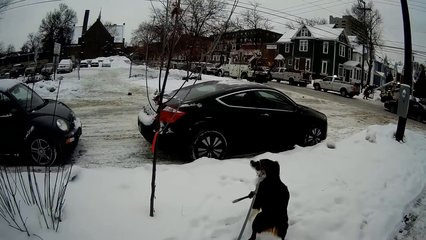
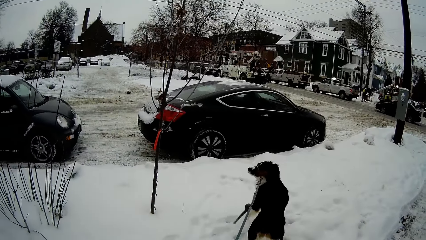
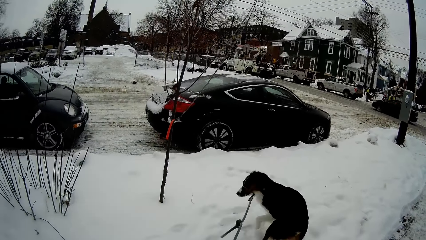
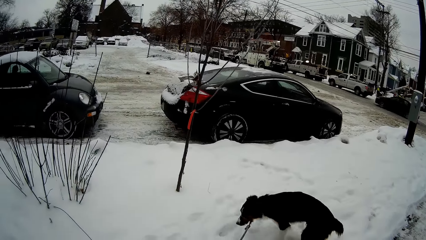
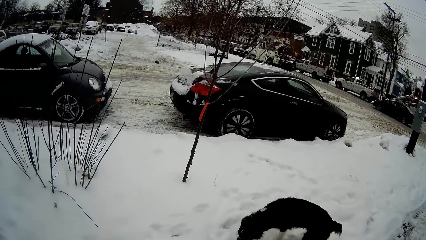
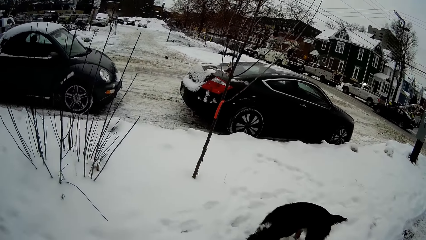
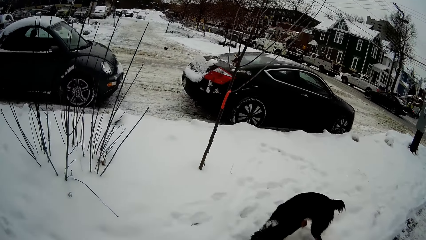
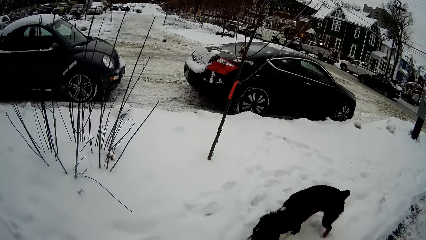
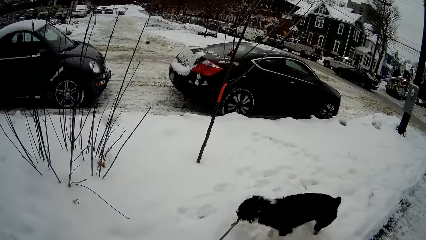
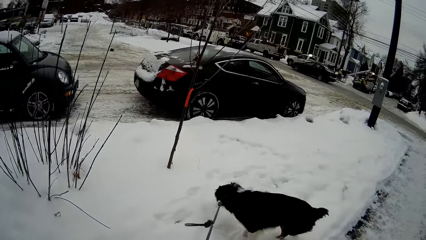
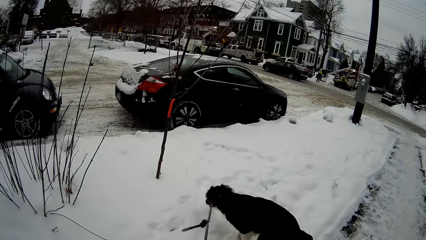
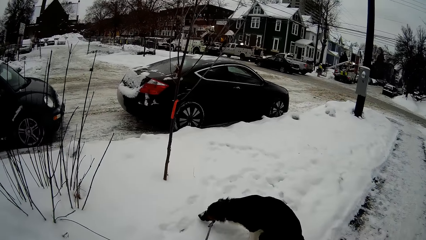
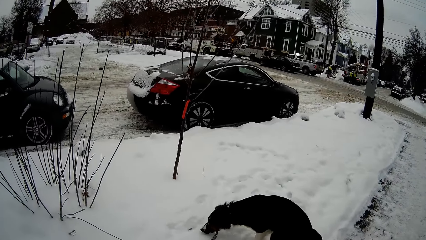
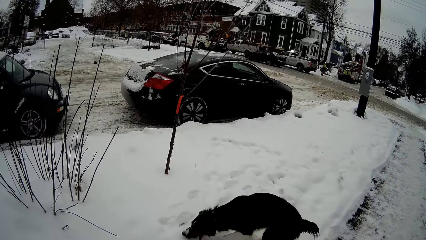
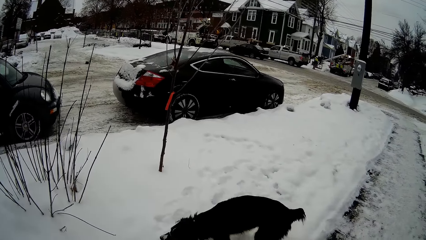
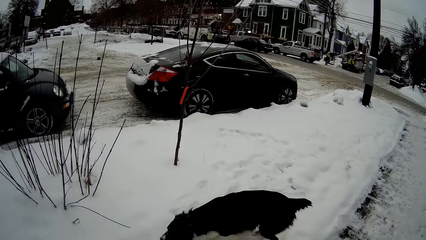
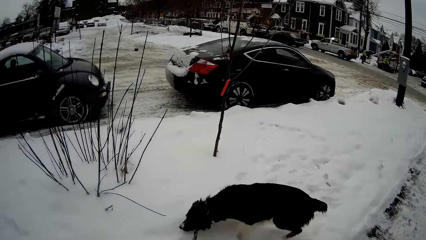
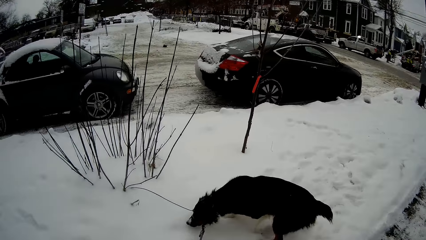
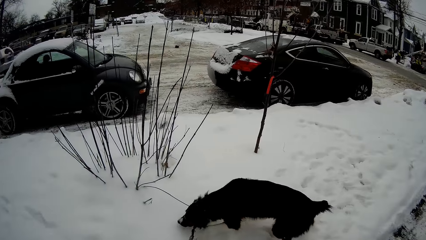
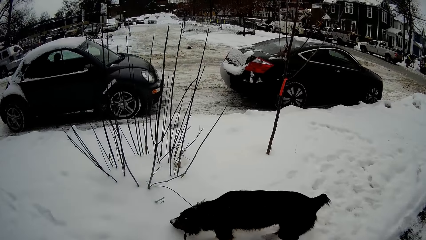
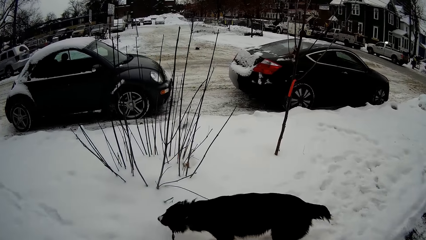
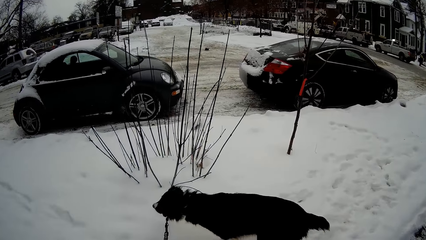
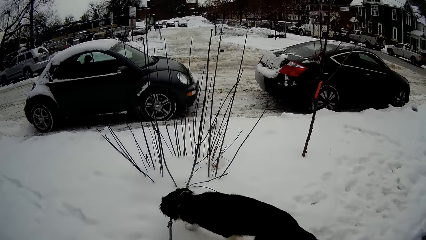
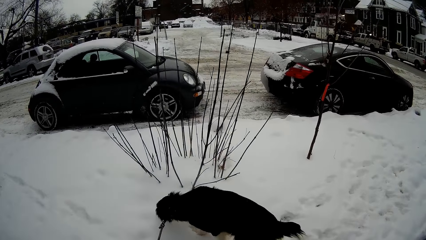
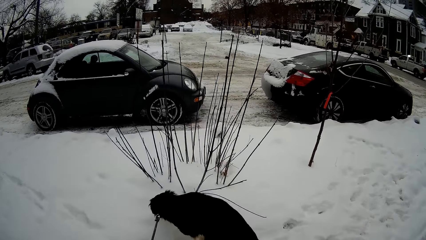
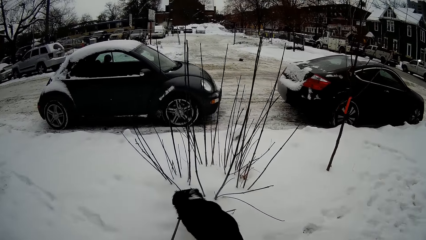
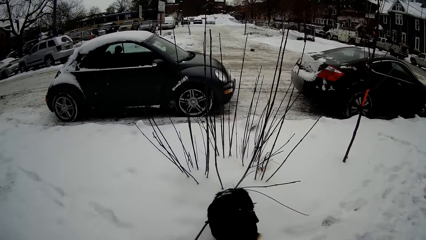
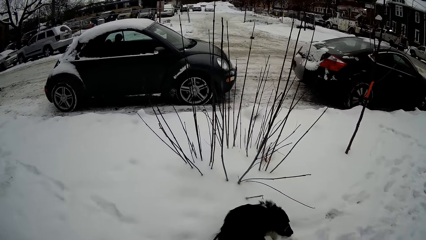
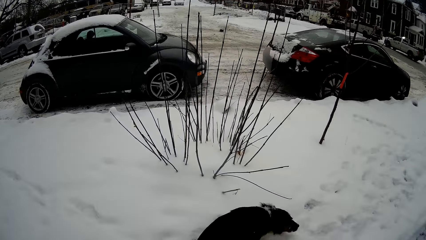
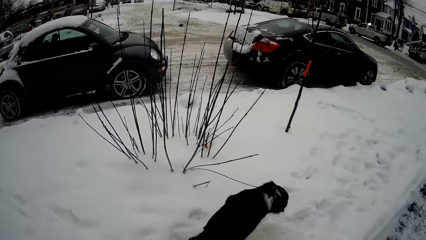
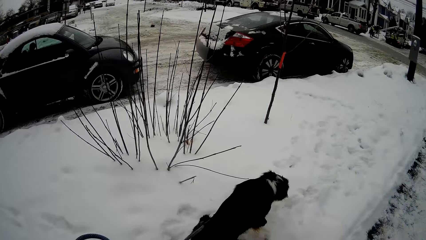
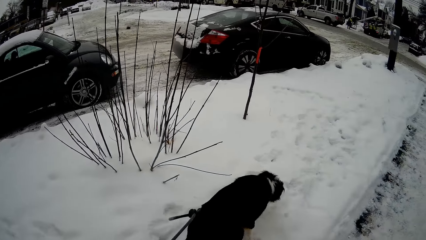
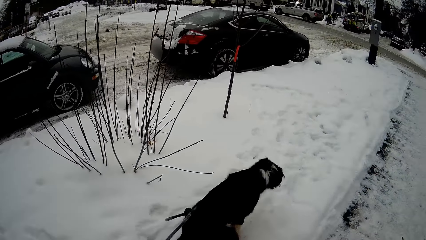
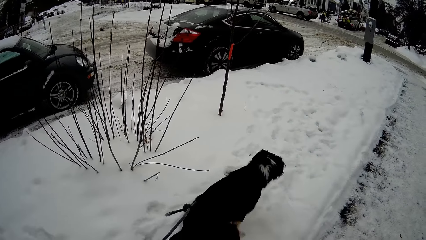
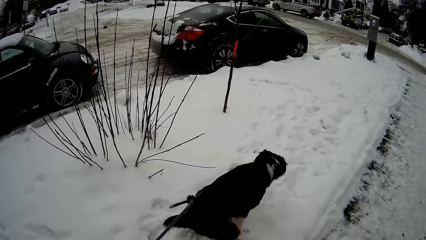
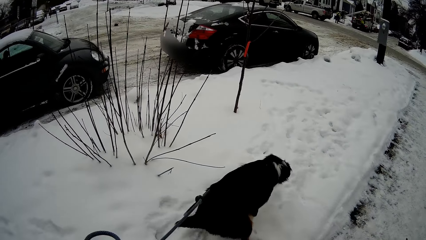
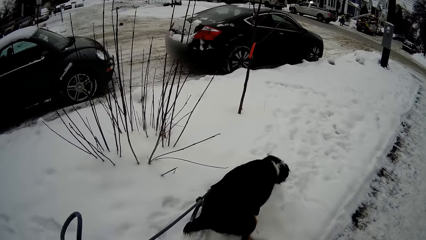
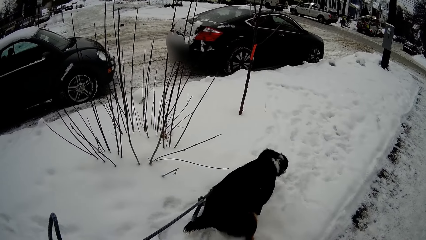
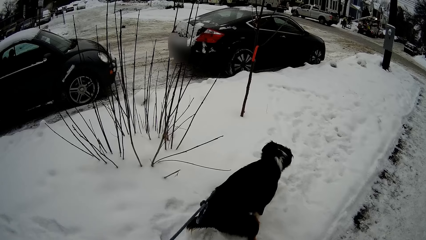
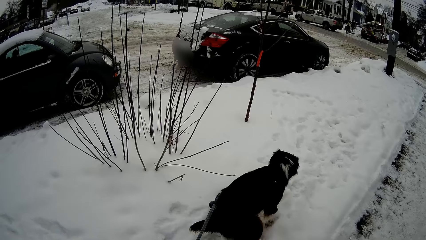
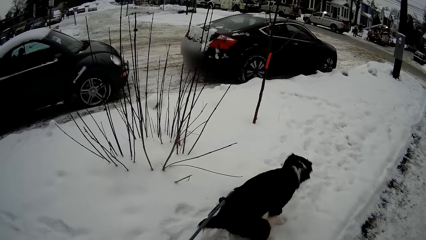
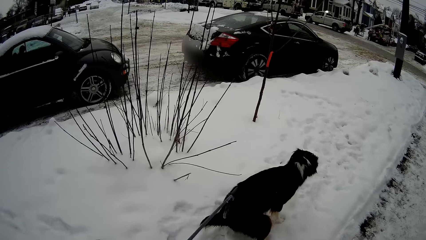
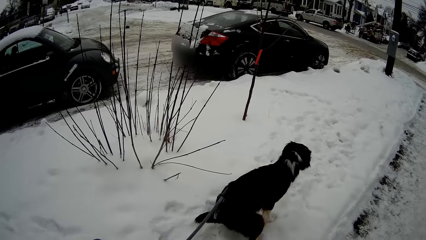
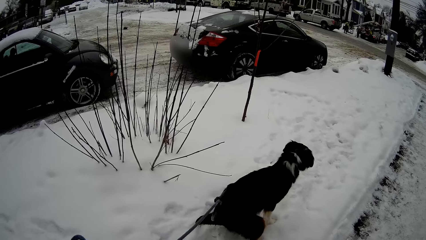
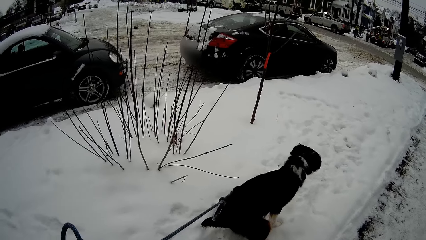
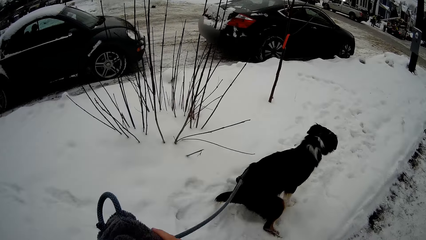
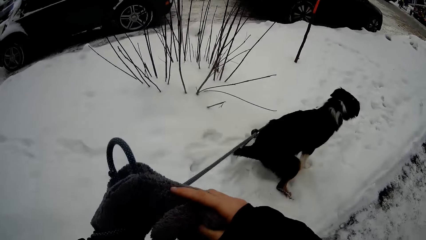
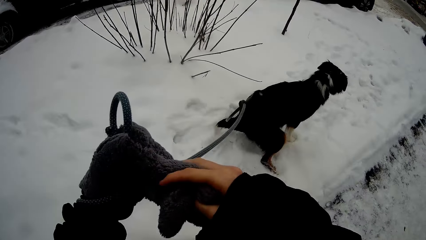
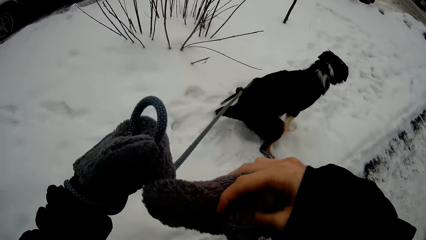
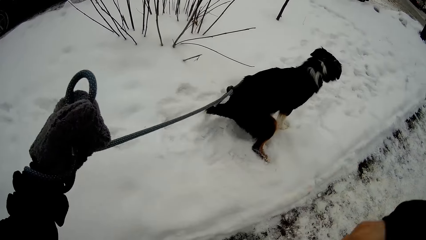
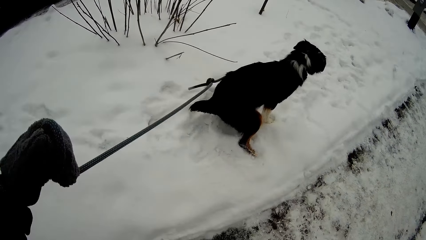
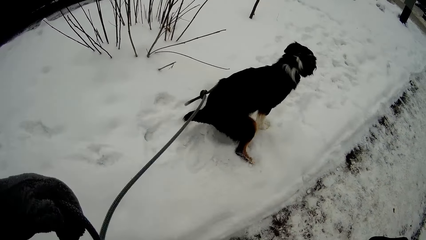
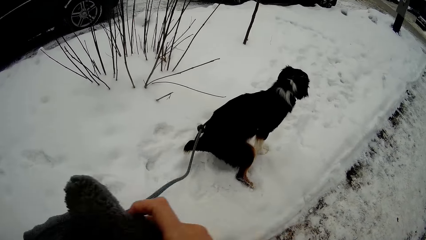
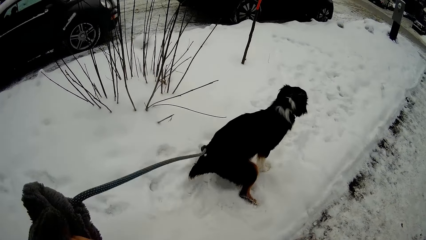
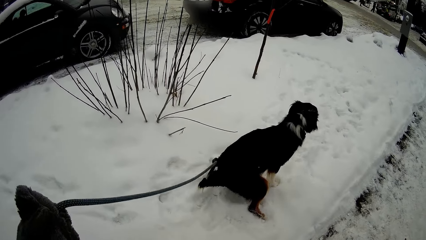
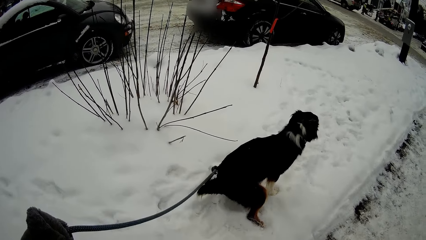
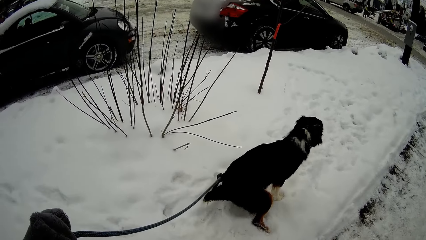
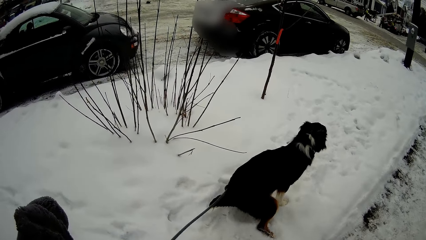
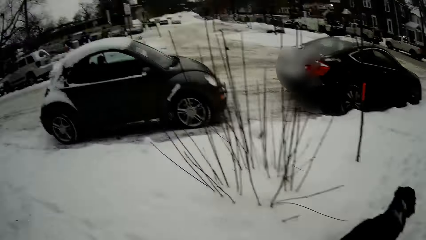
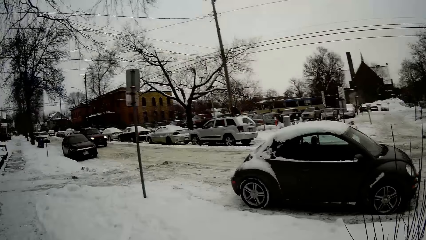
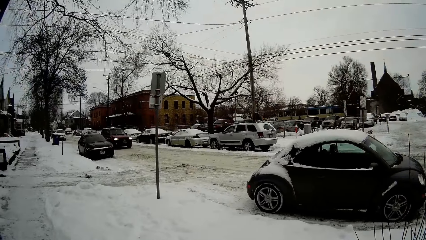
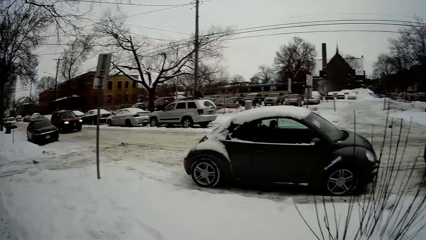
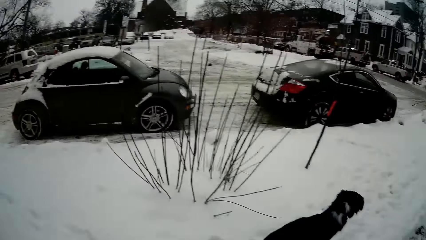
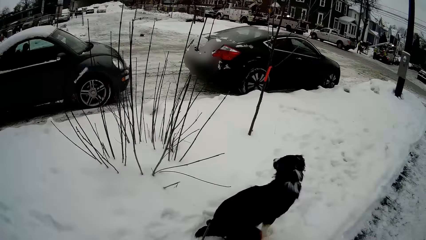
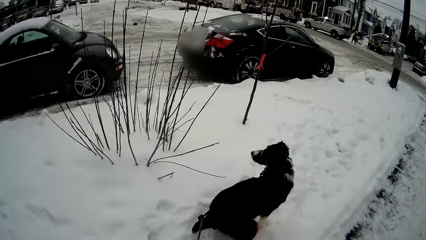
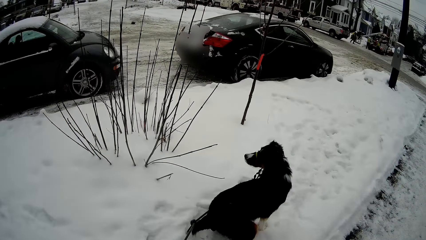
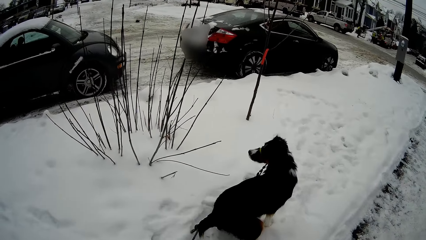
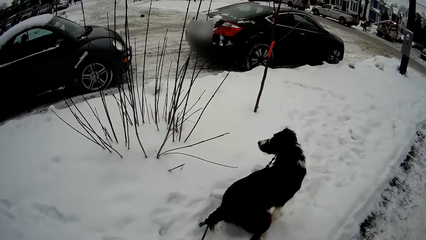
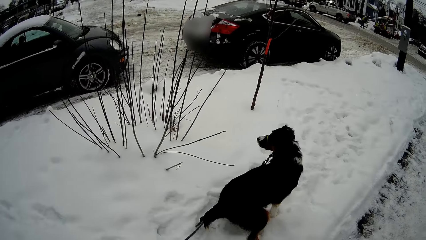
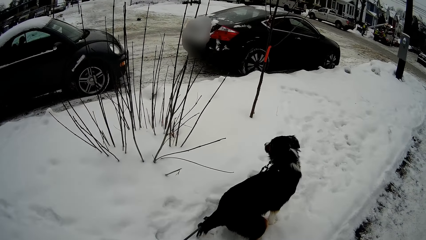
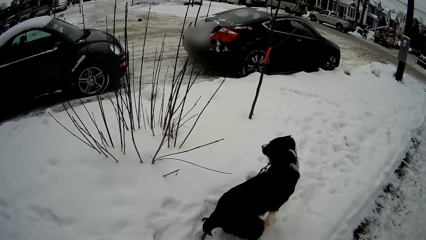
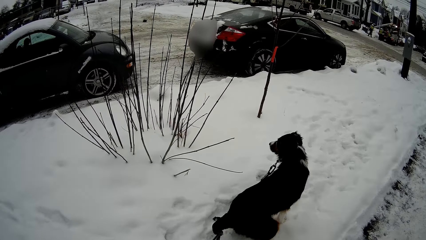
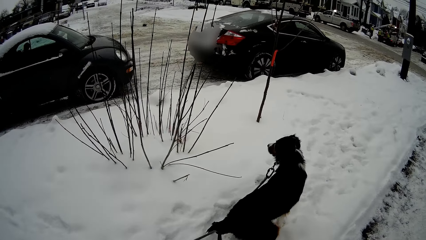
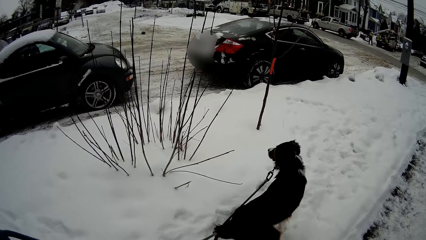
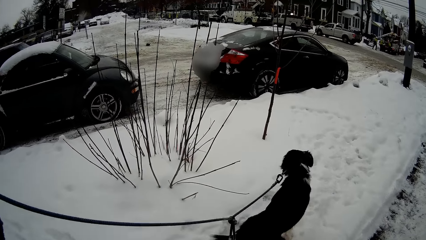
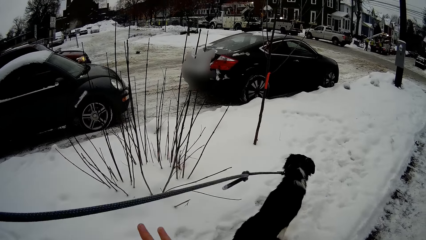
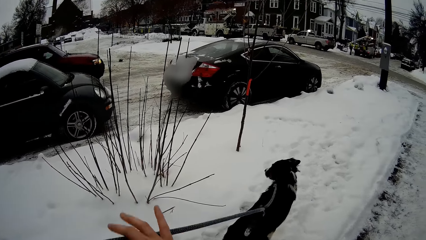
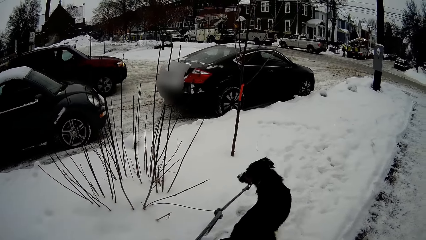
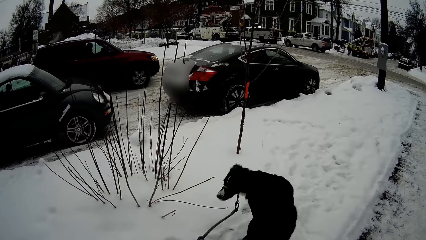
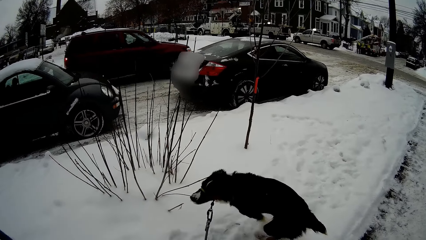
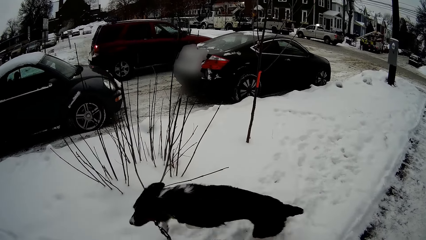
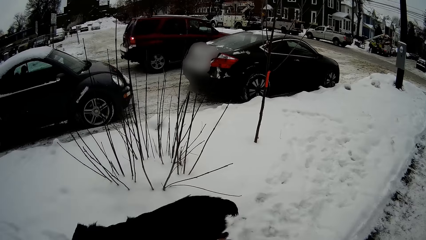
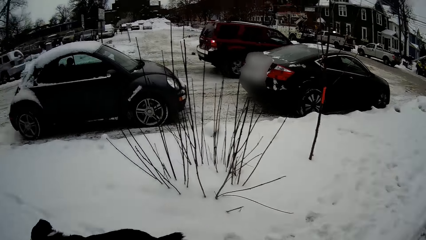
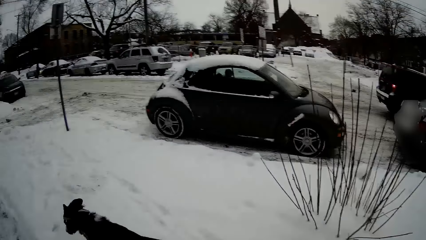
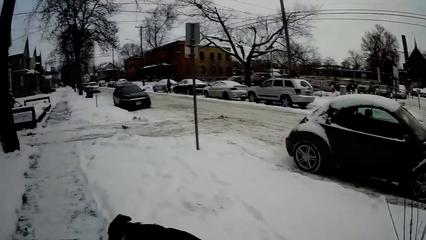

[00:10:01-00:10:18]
The camera wearer holds the rope. They remove the glove. They hold the rope again. They hold the rope with both hands.
